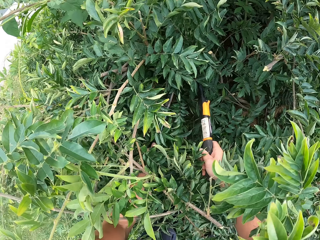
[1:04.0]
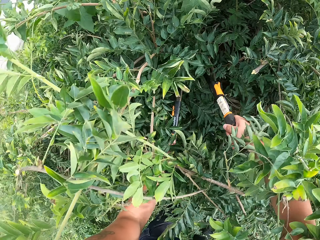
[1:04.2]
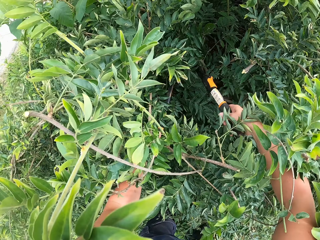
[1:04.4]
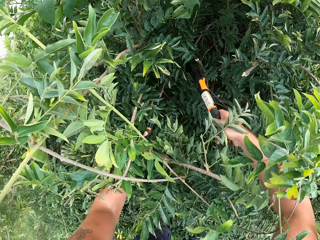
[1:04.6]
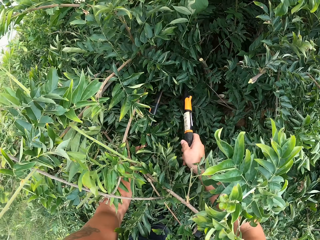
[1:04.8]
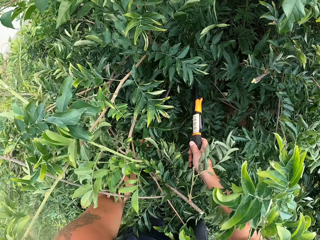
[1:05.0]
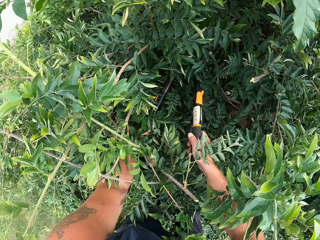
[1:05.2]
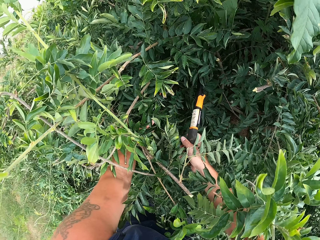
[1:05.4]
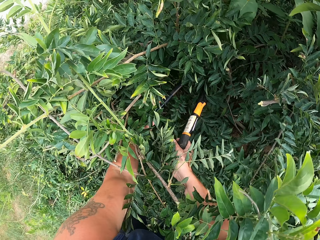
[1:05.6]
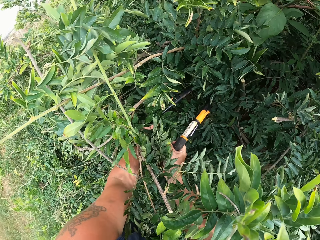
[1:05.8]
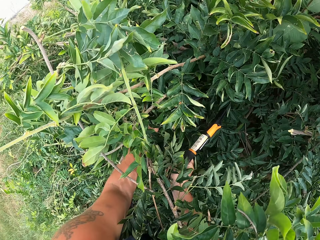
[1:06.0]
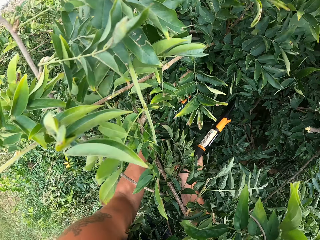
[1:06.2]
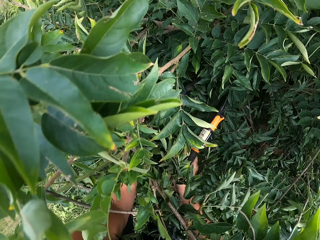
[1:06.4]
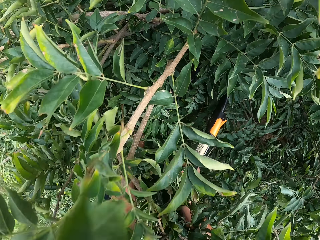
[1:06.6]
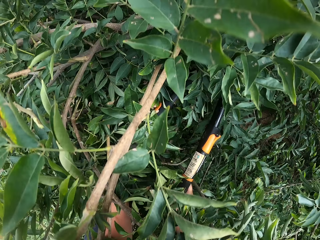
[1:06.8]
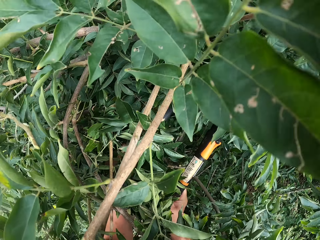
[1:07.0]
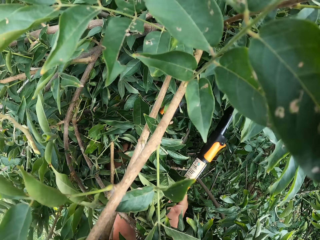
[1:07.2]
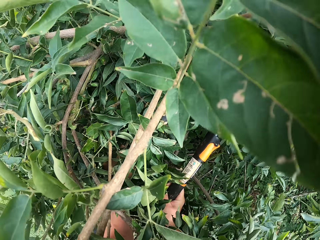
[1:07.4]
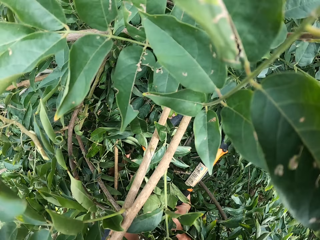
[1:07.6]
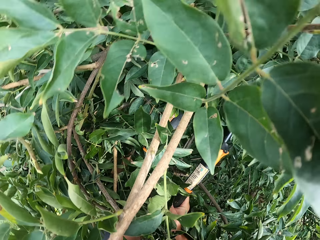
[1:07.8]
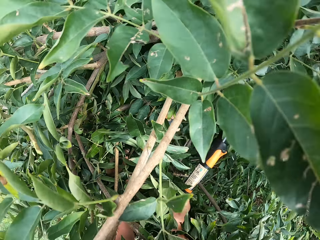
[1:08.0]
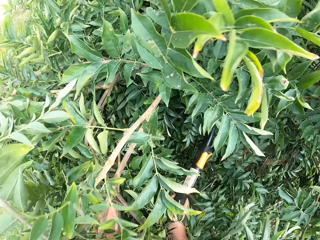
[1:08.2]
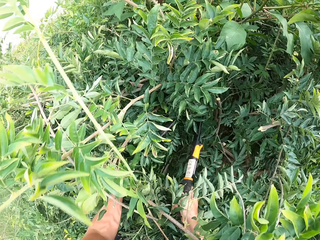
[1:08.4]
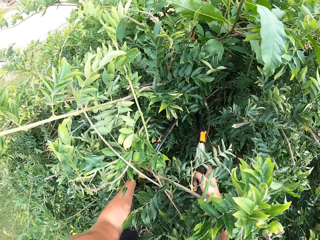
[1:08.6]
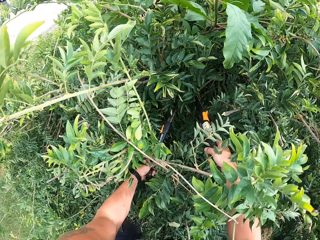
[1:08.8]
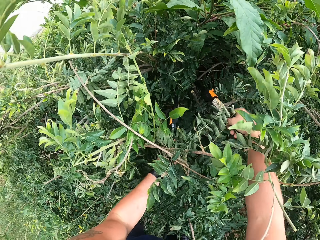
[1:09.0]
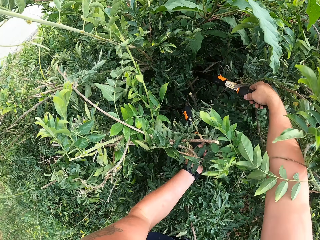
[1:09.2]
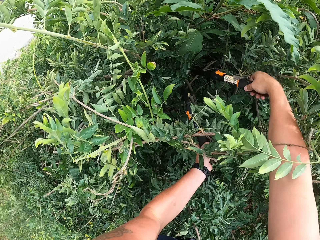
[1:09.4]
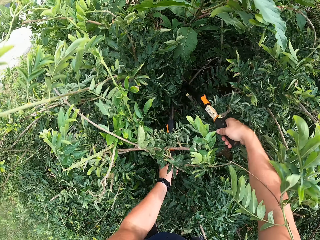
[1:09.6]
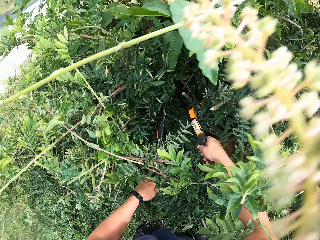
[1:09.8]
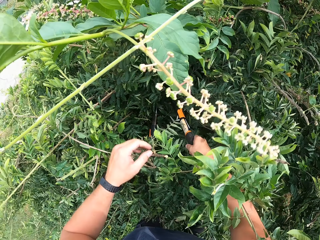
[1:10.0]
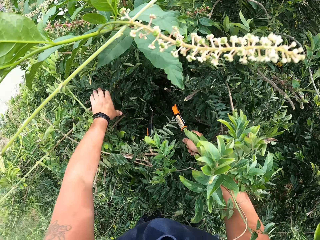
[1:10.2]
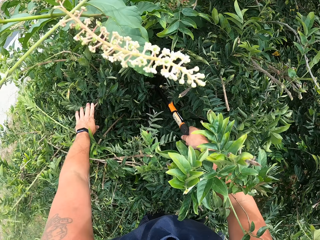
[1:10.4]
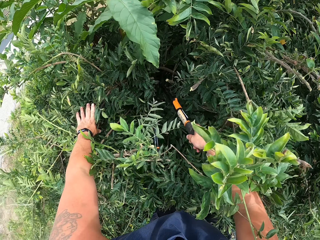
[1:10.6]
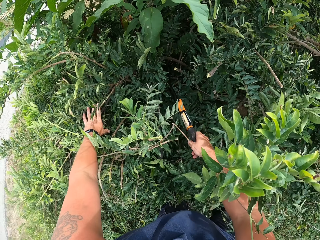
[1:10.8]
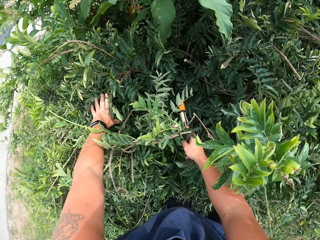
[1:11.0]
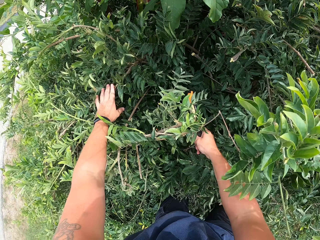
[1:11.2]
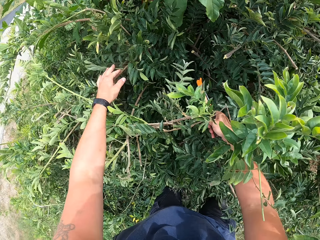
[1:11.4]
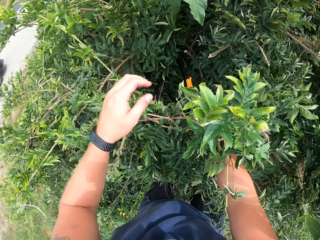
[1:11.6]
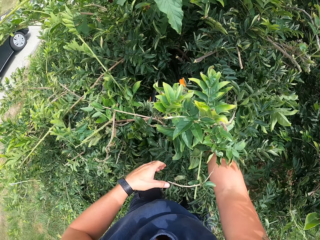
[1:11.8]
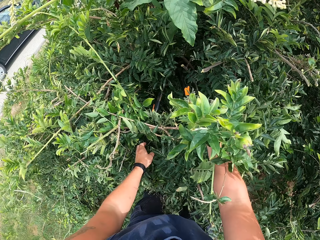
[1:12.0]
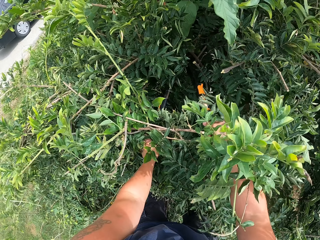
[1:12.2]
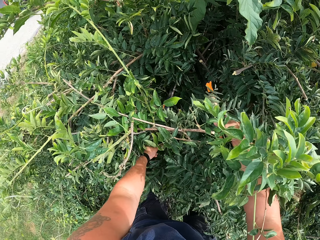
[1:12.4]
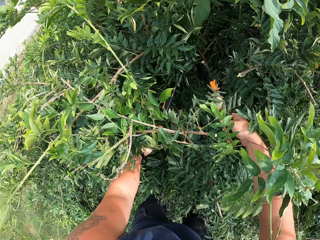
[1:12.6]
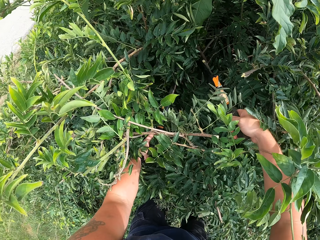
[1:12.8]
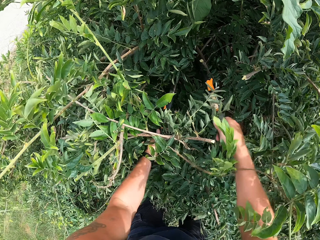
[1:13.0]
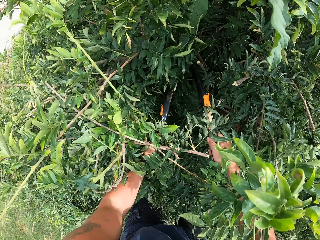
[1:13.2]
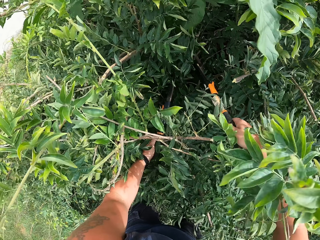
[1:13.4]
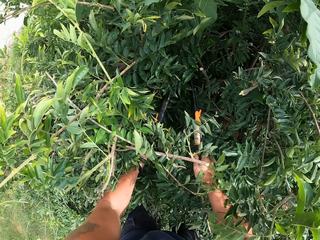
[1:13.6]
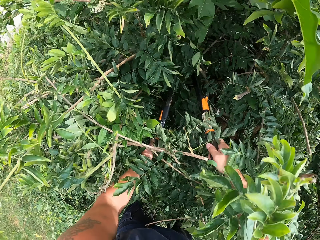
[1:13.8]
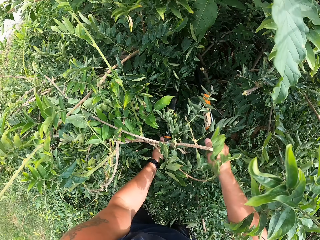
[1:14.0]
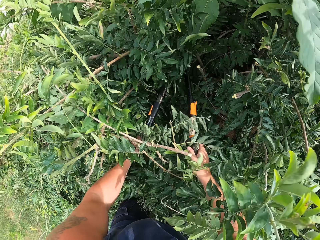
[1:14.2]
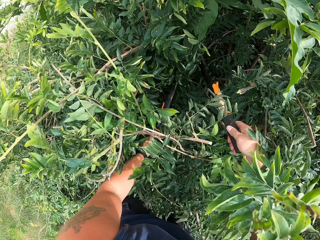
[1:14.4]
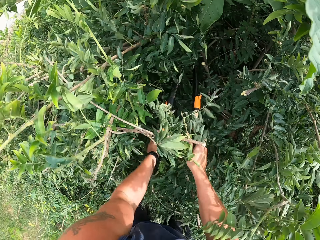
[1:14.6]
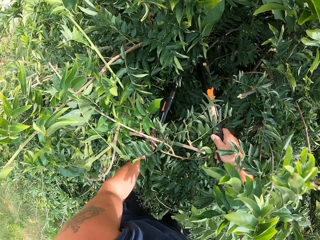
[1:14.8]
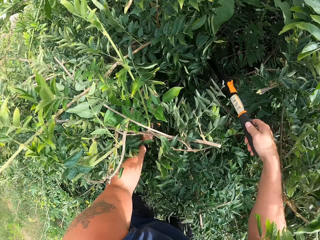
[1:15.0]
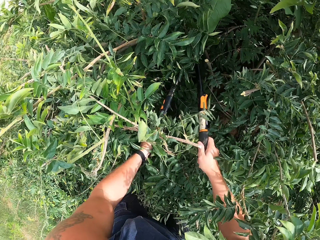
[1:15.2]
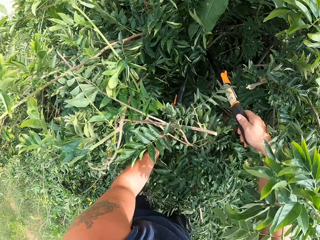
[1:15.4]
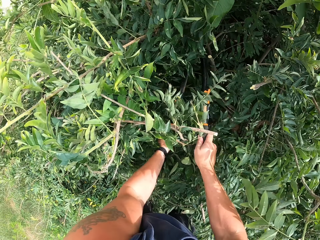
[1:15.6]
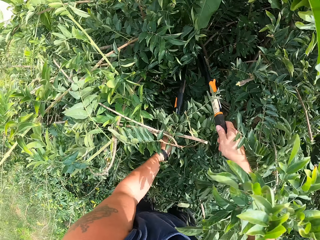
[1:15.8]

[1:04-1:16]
The camera wearer stops for a while. He presses the tree with his left hand. He removes his left hand from the tree. He trims the tree with the shear.

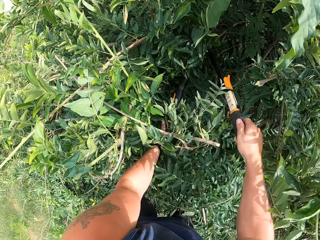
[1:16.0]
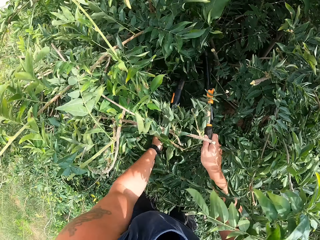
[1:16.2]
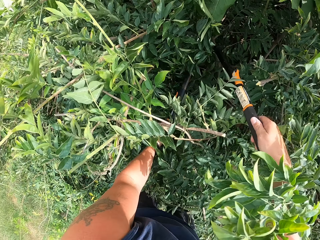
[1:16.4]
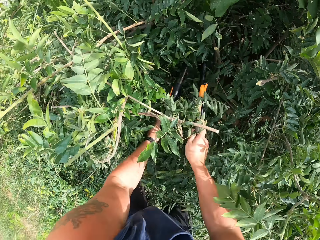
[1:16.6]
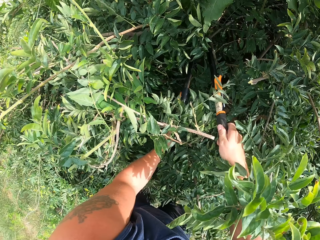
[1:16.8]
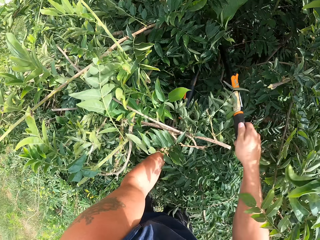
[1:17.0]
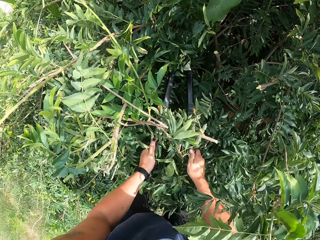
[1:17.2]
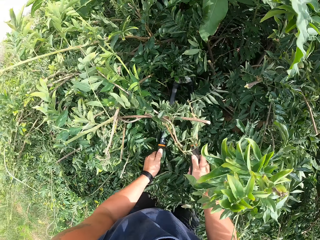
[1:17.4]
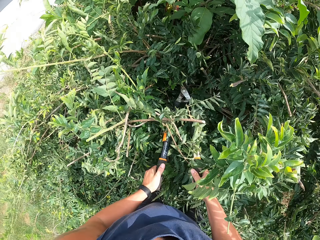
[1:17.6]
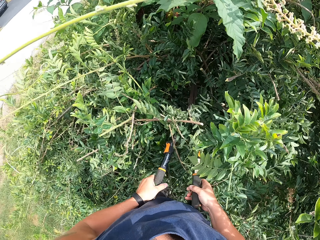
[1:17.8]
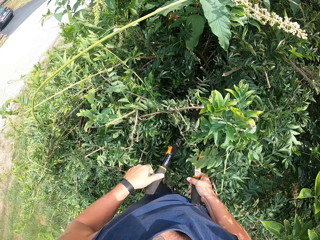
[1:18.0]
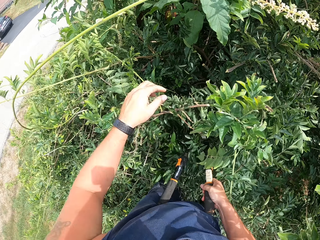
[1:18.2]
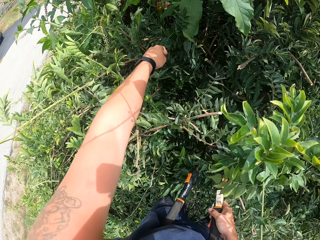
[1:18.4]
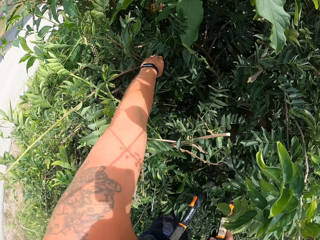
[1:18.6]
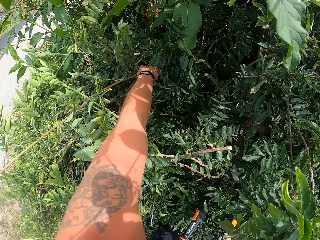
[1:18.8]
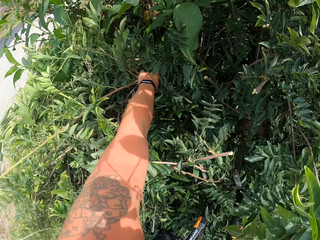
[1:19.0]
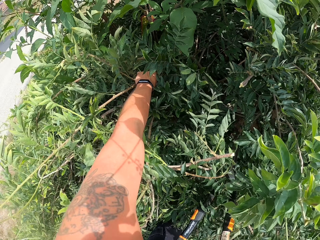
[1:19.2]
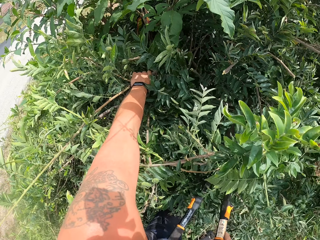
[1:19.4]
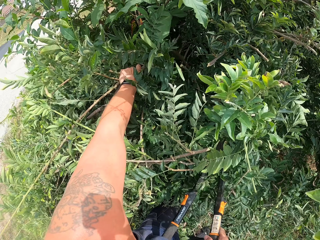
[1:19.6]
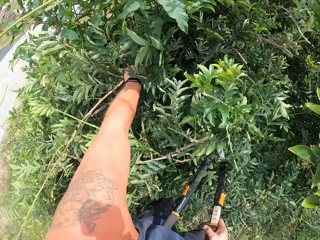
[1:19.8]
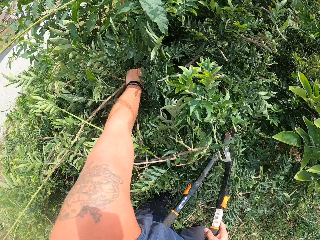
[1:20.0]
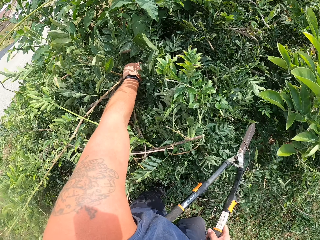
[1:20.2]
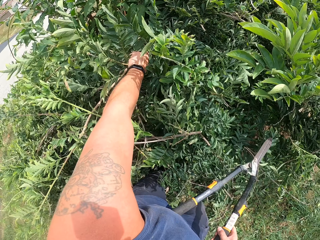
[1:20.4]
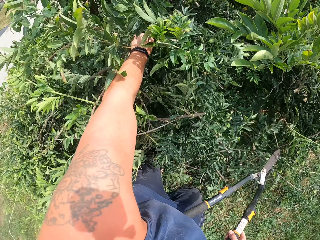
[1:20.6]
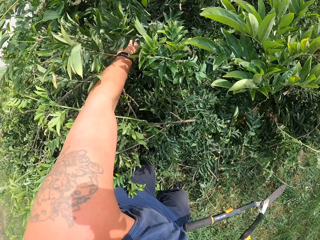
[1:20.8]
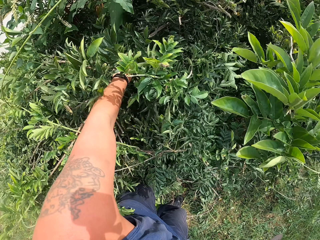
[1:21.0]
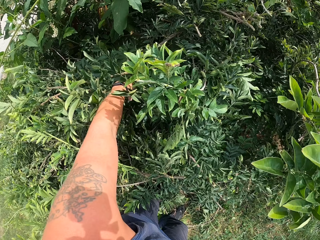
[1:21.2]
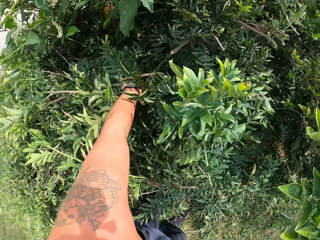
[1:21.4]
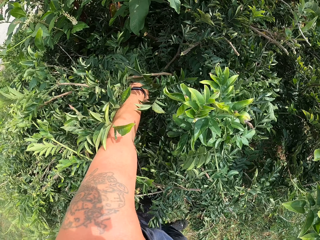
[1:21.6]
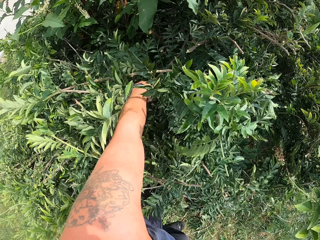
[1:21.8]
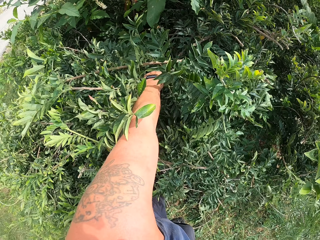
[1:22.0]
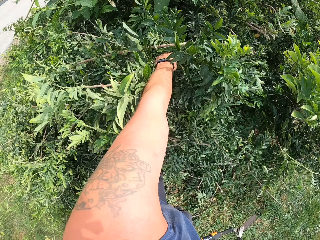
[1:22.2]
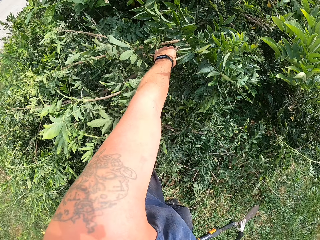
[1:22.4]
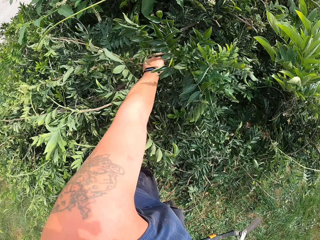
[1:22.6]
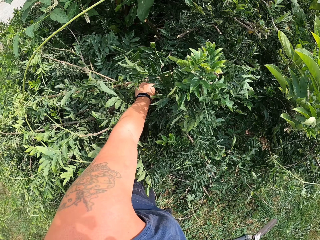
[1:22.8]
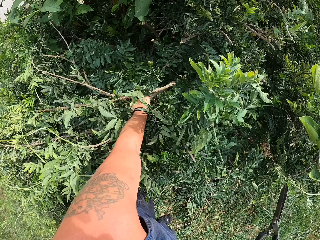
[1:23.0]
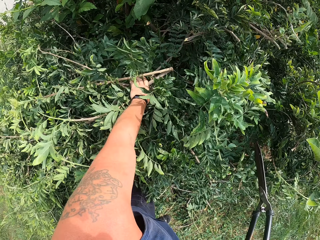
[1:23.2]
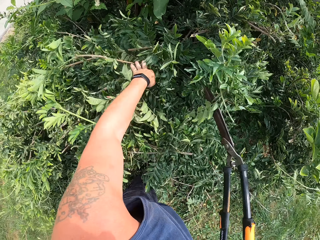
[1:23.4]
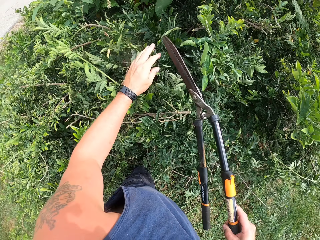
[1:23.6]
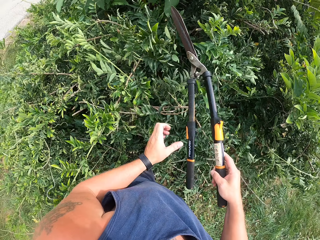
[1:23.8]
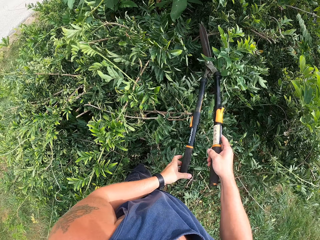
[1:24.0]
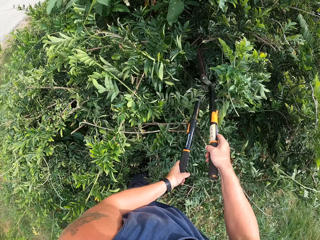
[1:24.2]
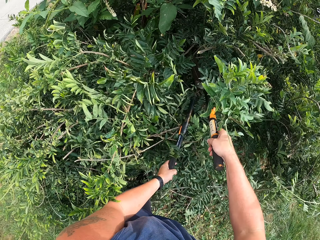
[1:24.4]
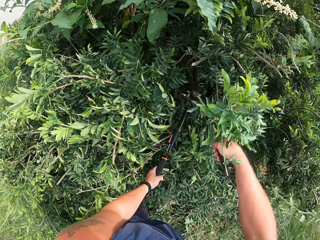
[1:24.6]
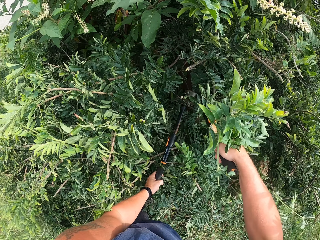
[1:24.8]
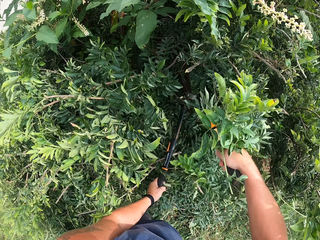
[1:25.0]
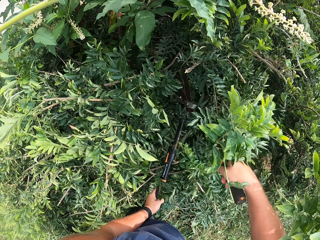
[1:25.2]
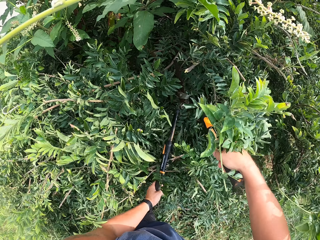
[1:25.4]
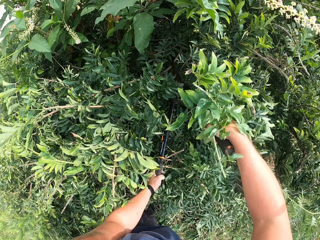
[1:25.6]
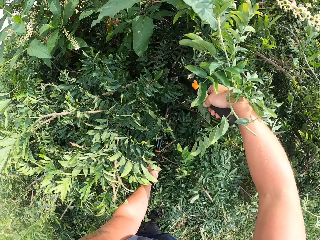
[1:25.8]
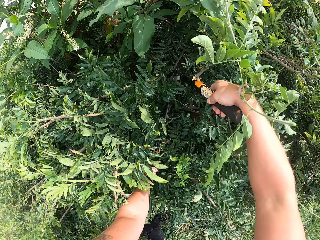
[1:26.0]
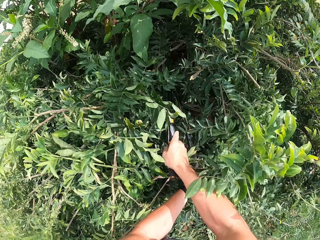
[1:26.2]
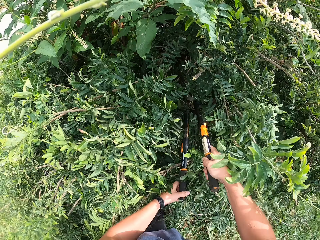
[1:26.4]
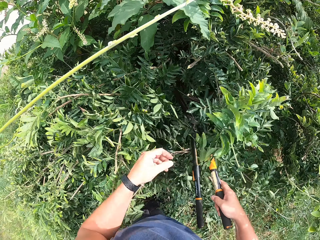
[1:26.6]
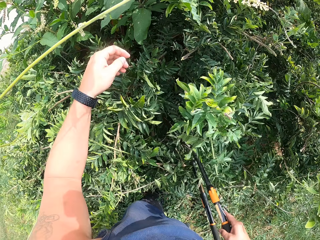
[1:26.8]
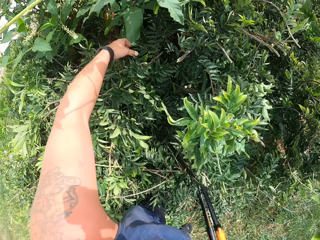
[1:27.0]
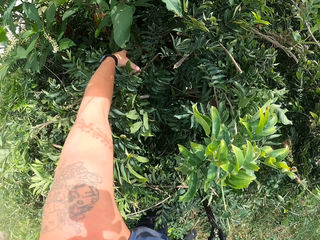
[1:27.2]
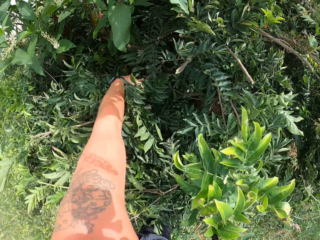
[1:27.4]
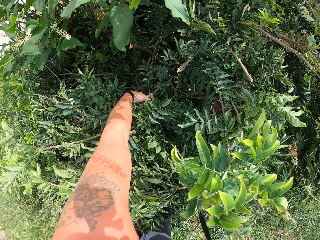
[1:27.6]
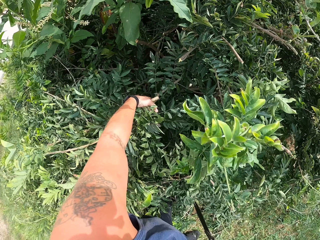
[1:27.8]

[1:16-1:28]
The camera wearer stops for a while. He picks the deadwood from the tree with his left hand. He unhands the branches. He trims the tree with the shear. He removes the shear from the tree.
